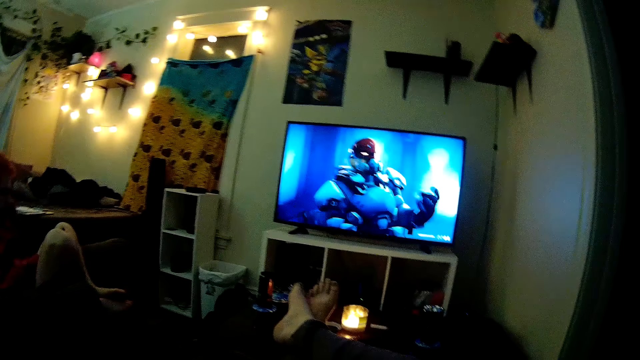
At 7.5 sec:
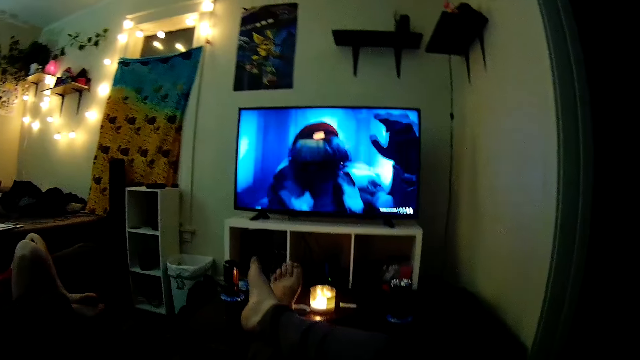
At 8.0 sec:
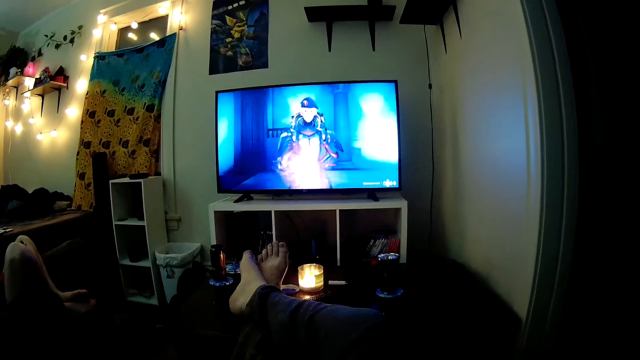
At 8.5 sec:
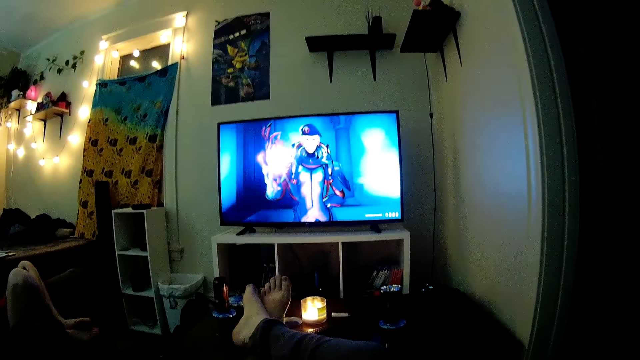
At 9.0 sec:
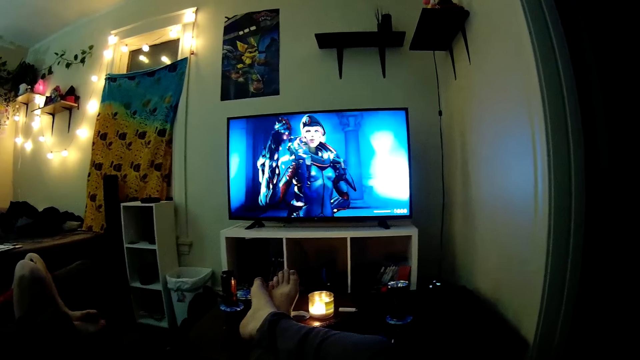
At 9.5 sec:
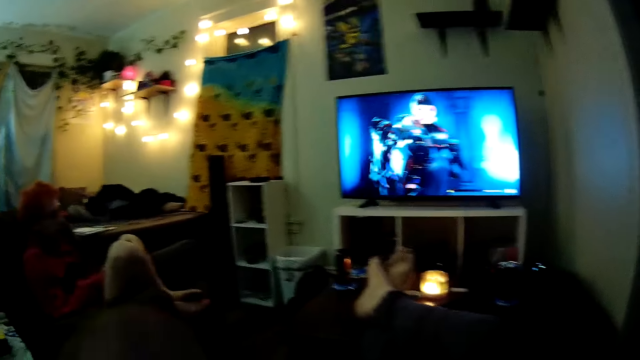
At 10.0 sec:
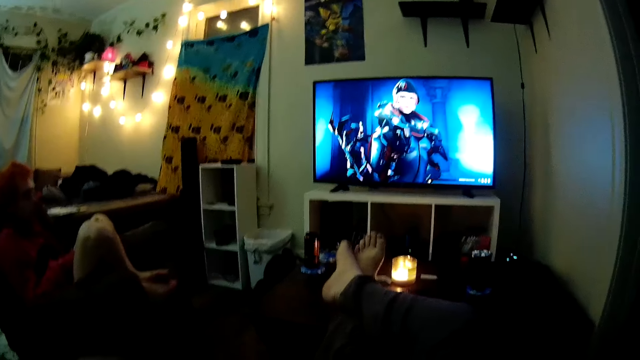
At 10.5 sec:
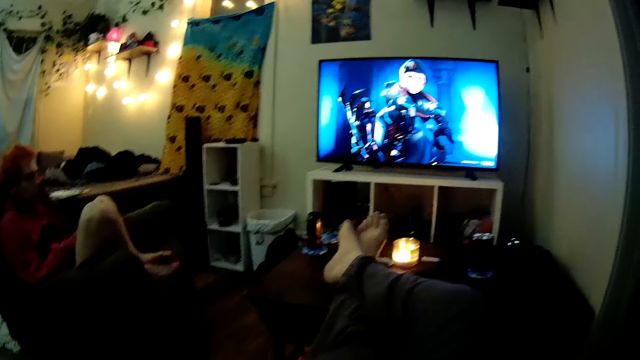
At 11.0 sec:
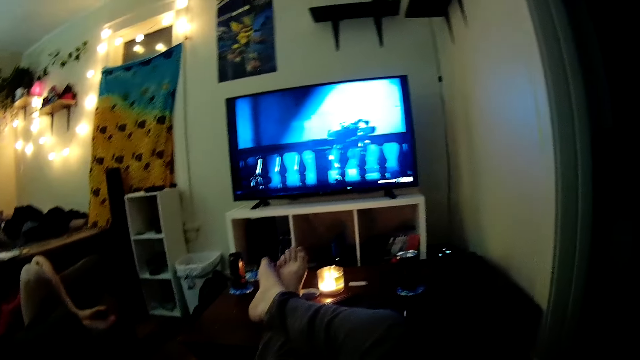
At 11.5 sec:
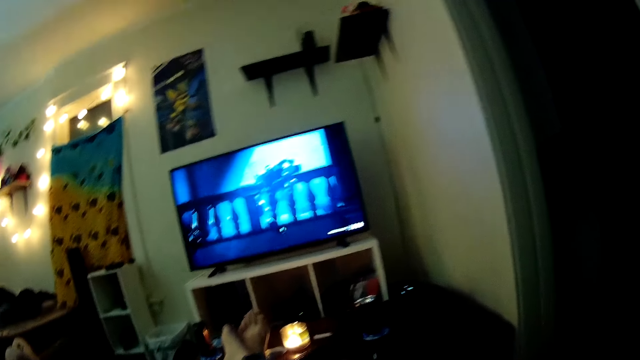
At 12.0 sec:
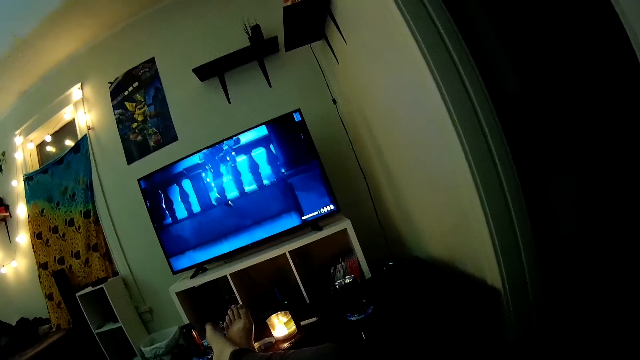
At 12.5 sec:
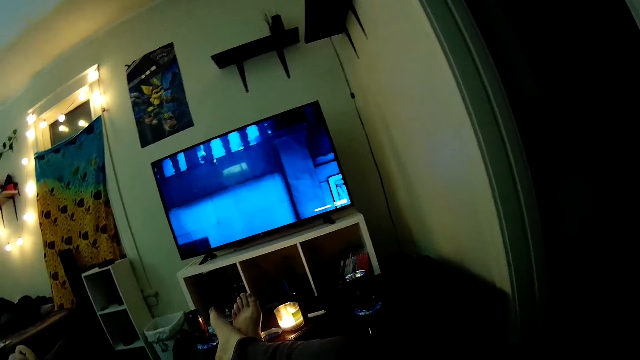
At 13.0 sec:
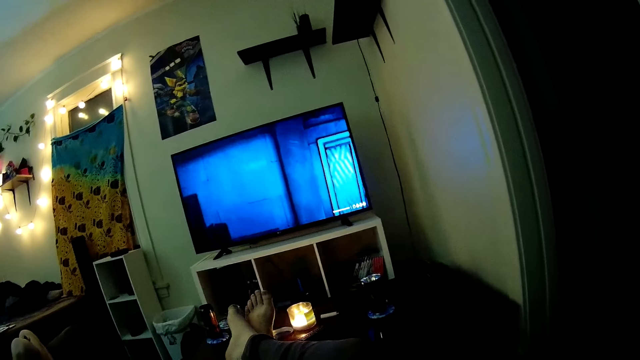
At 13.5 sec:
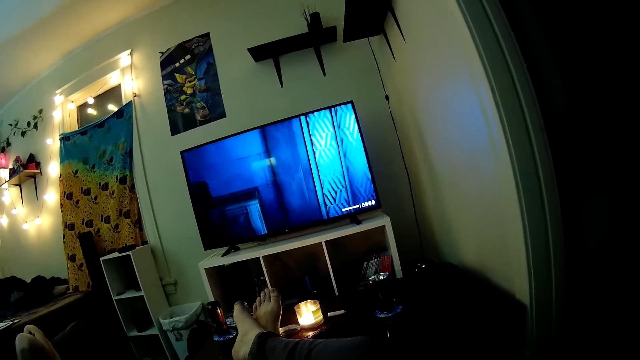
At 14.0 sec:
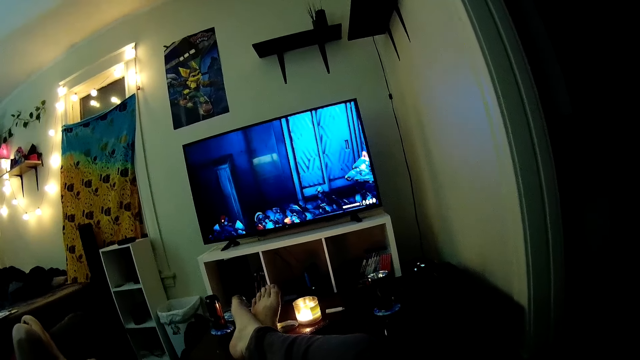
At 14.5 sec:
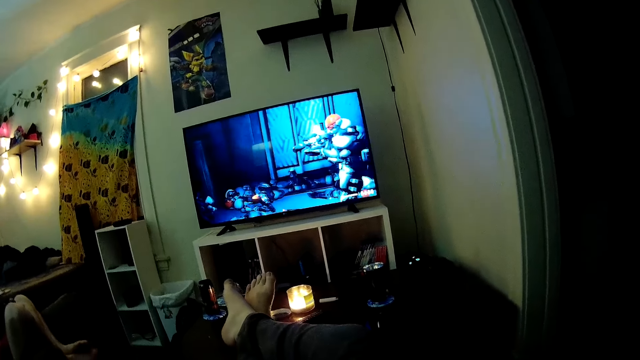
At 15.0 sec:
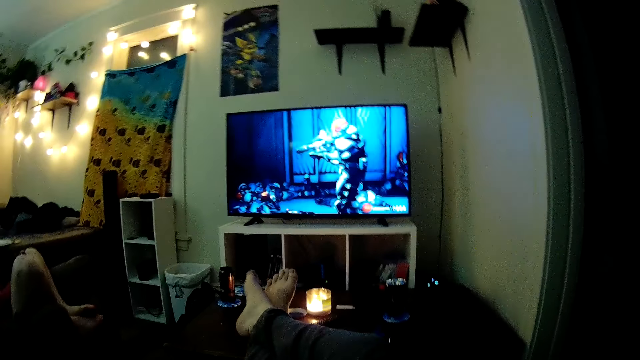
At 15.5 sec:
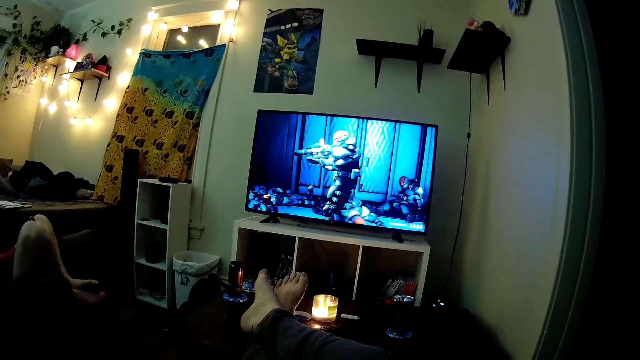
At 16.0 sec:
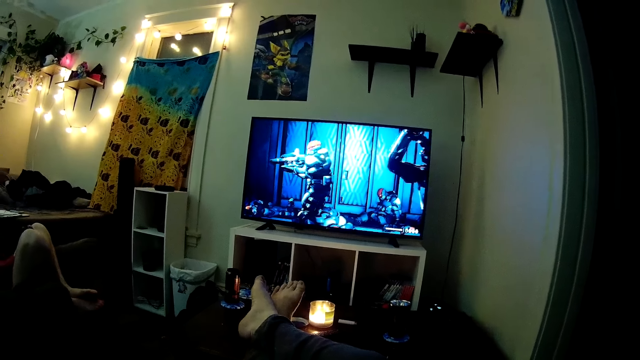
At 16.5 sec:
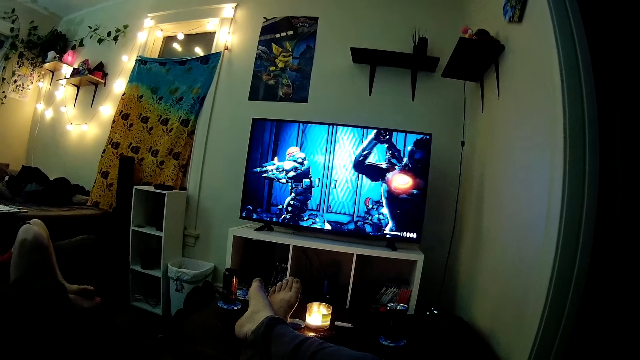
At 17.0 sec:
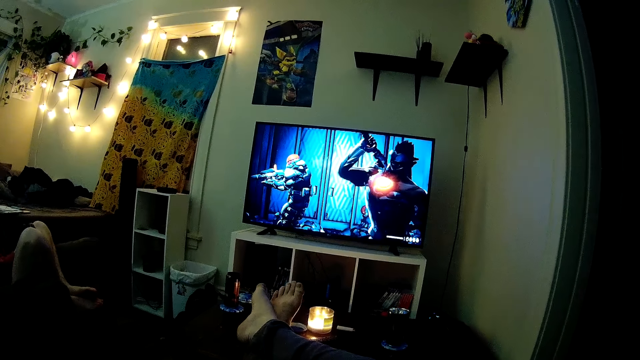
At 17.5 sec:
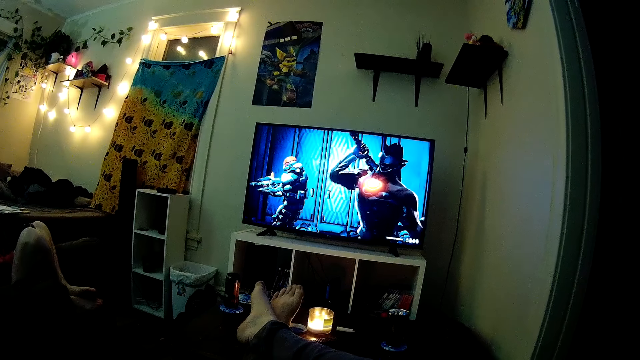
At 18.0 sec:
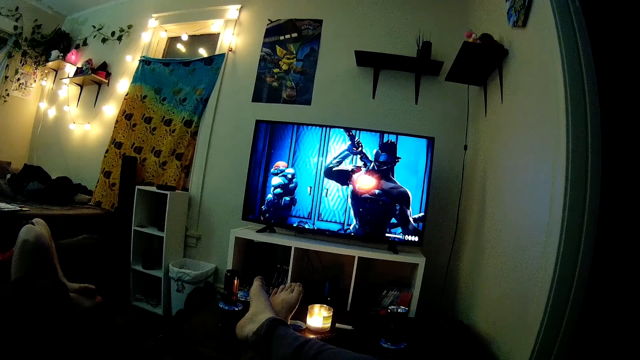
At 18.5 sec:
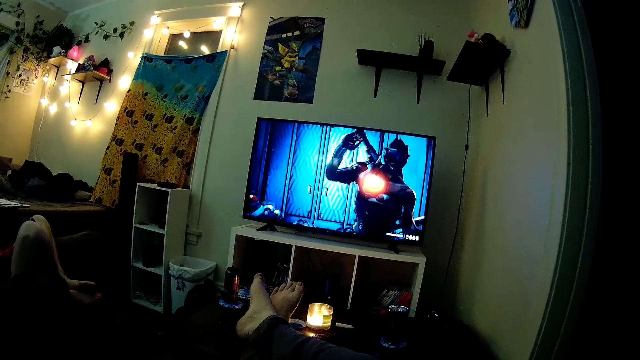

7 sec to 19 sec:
The camera wearer interacts with a man. He moves his hands. He and the man watch television.

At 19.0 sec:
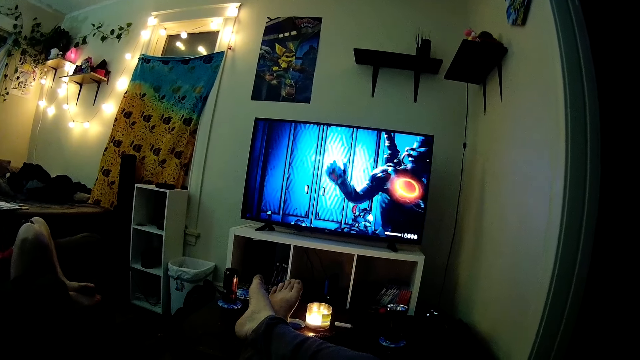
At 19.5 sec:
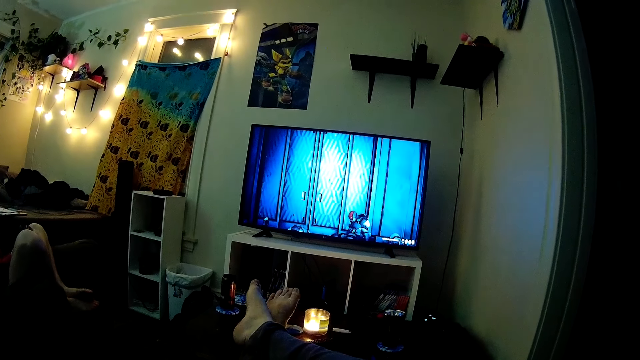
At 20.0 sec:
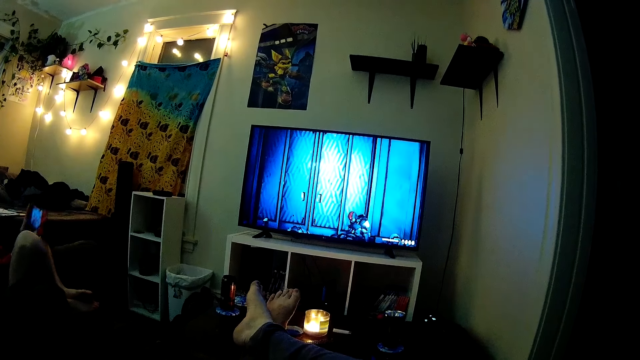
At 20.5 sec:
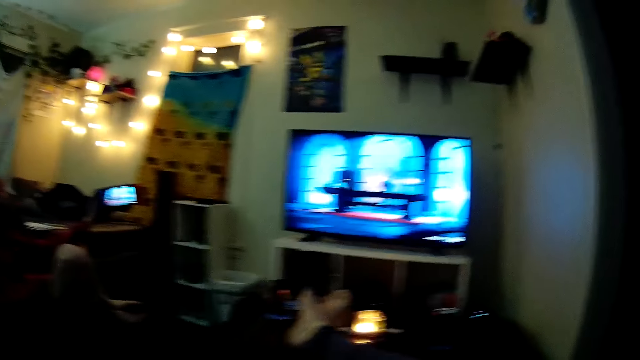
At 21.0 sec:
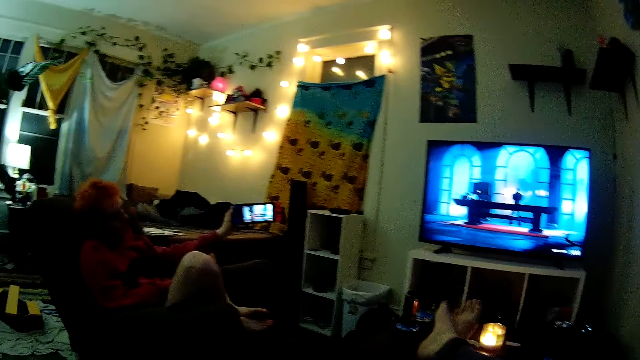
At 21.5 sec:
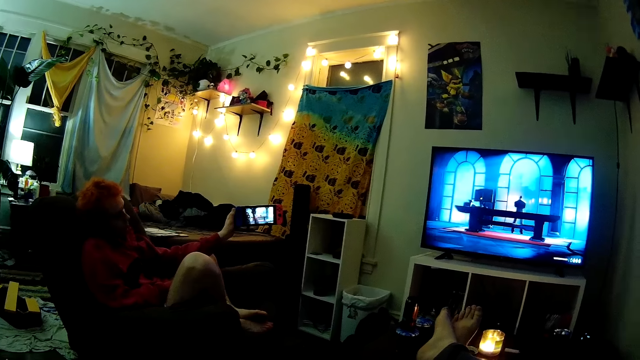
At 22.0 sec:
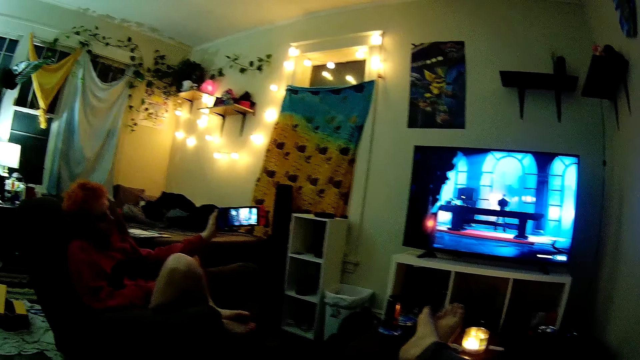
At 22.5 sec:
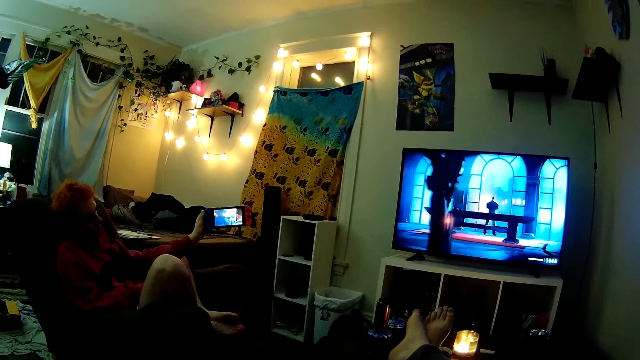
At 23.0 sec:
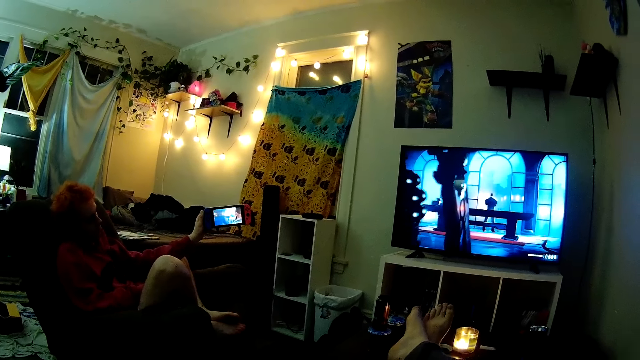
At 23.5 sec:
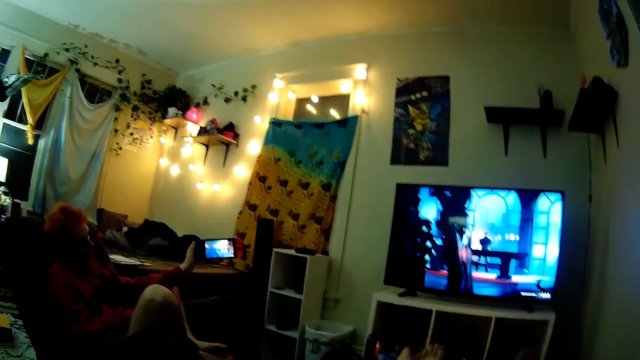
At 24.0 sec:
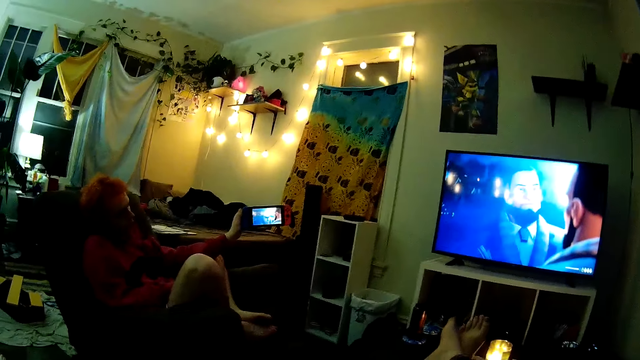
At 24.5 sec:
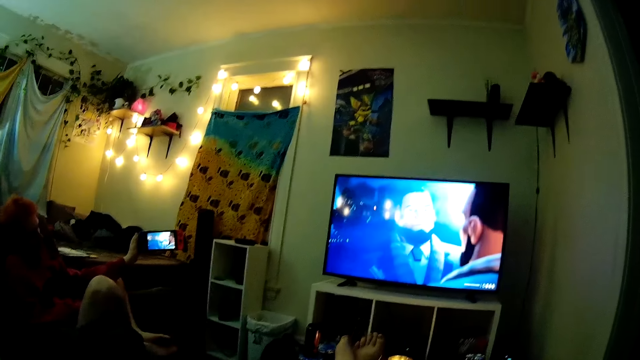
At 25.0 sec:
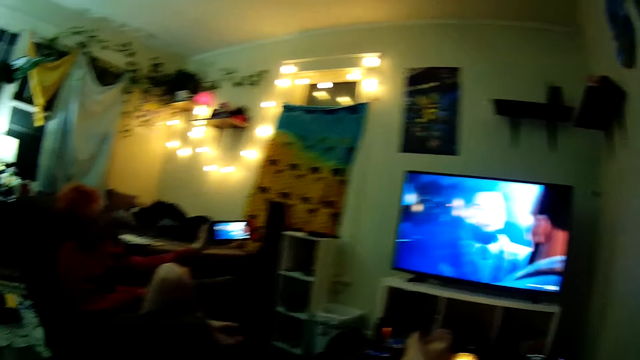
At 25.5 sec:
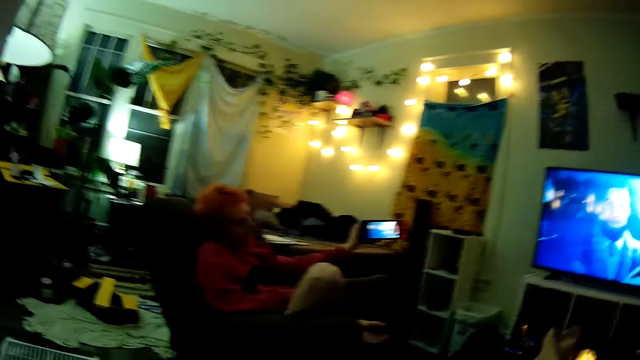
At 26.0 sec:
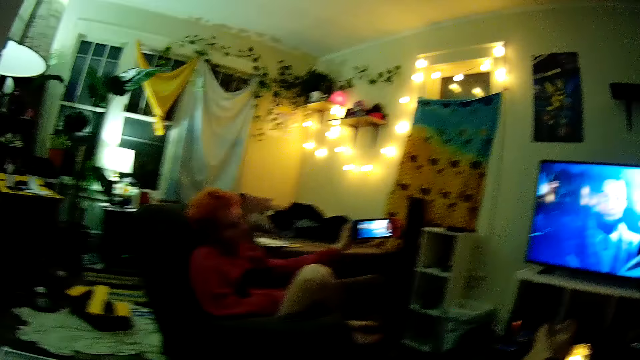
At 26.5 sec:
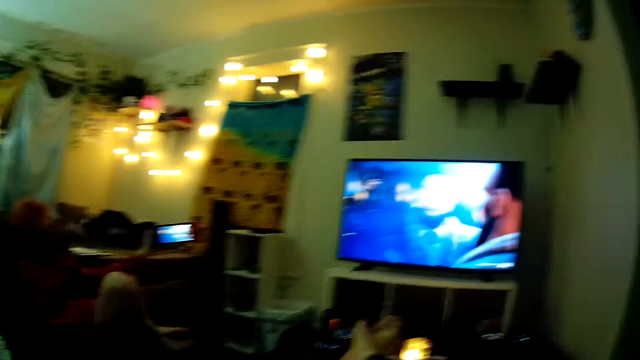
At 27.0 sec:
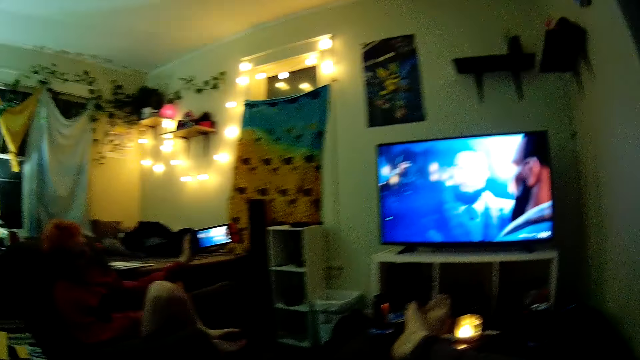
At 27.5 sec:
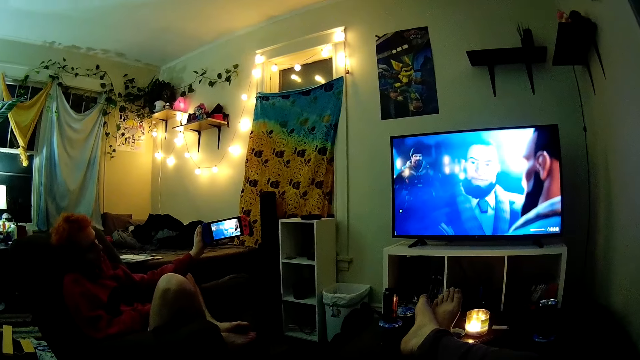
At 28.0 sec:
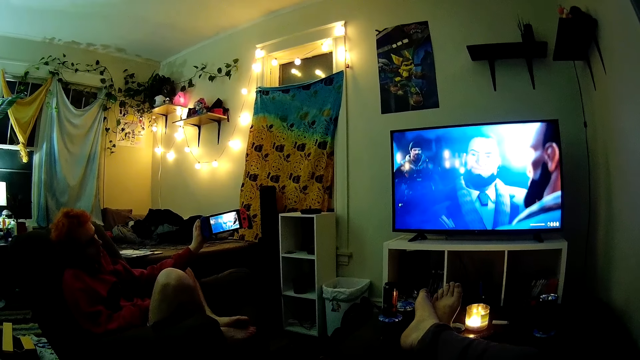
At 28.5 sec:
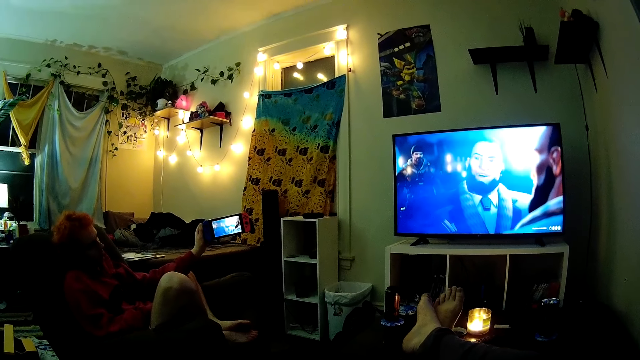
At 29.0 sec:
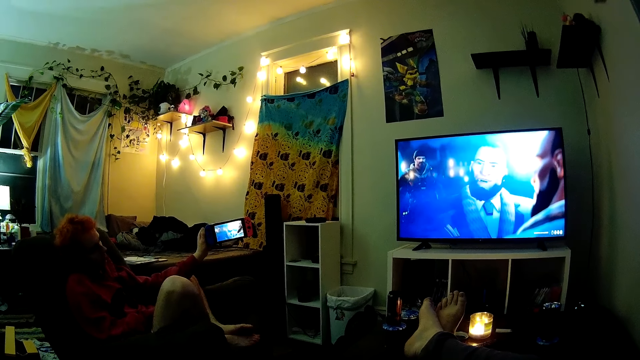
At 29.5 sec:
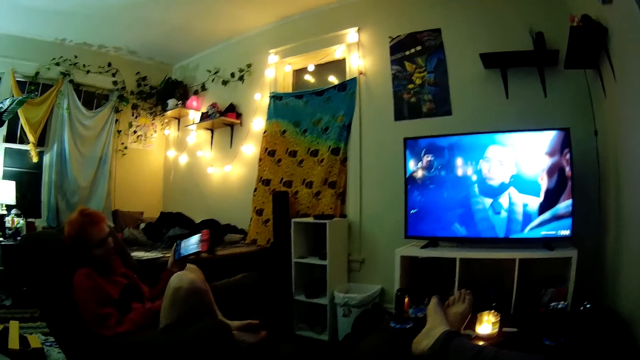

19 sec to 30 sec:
A man operates a mobile phone.
